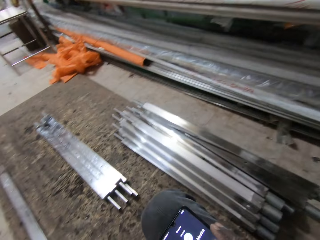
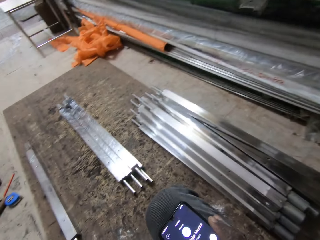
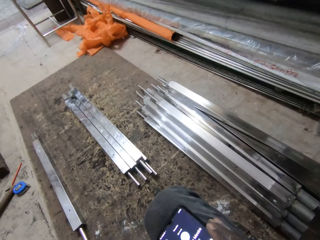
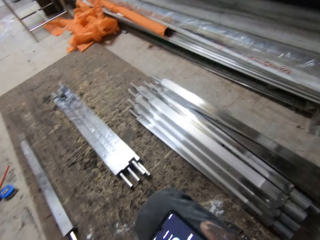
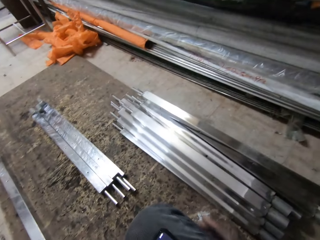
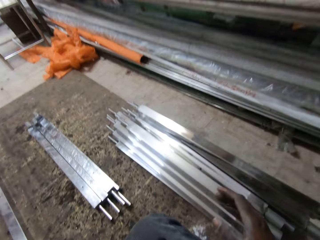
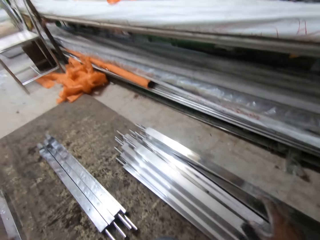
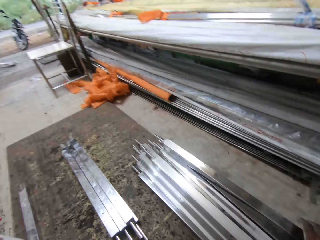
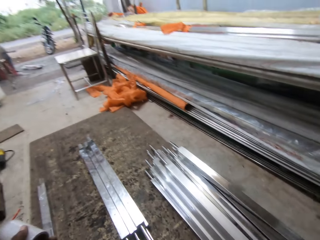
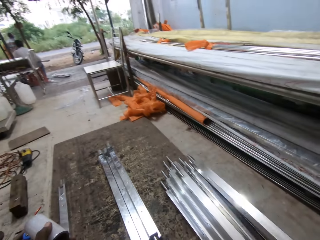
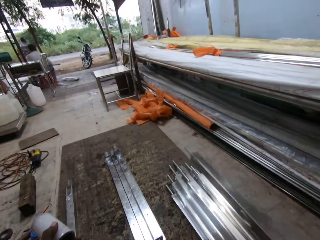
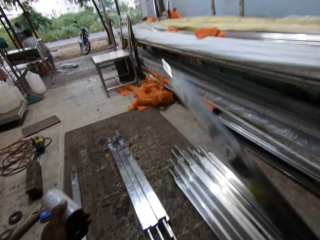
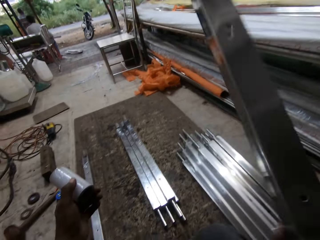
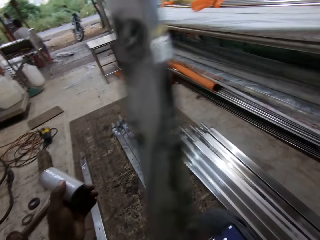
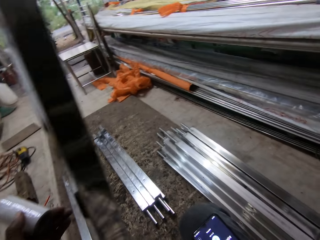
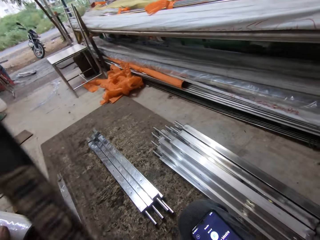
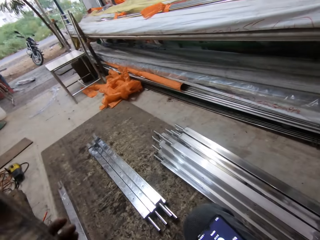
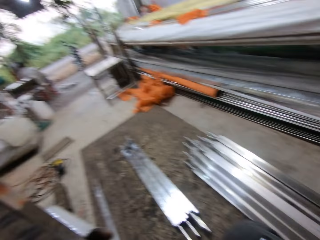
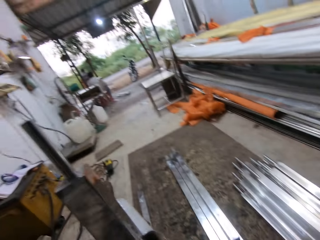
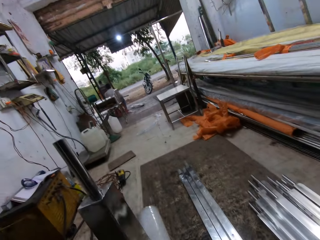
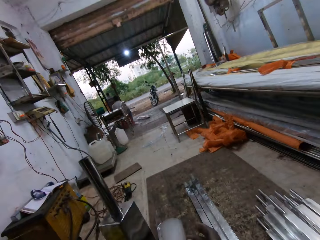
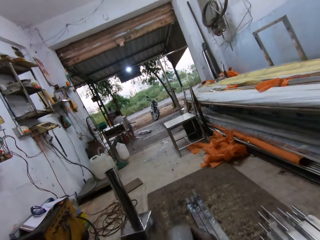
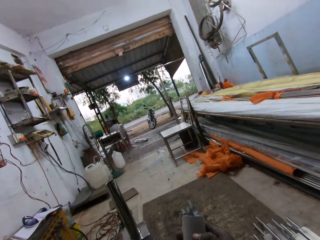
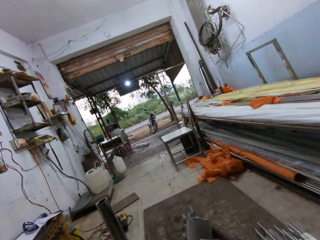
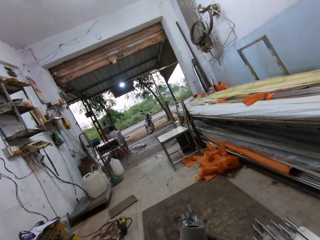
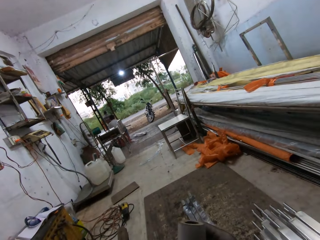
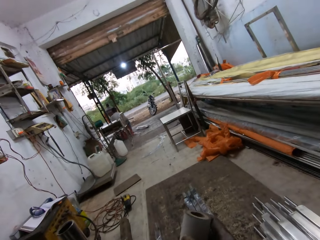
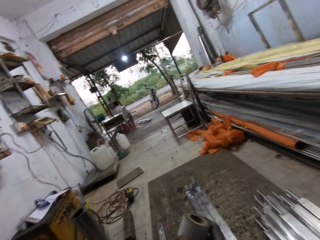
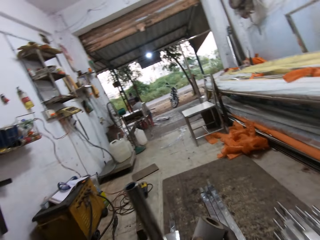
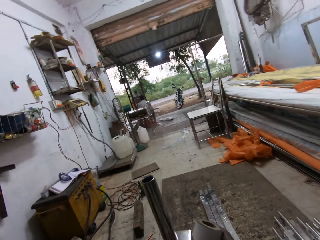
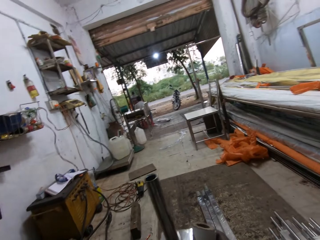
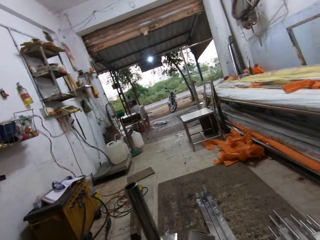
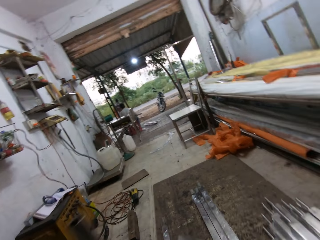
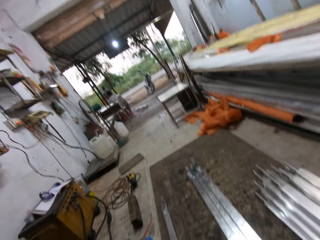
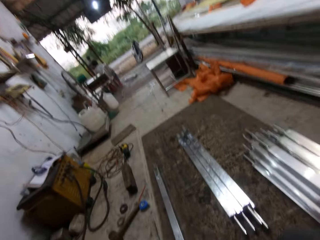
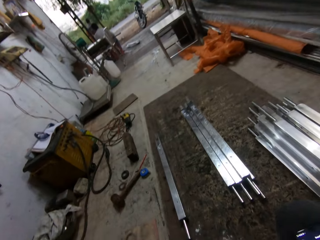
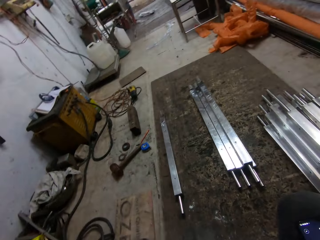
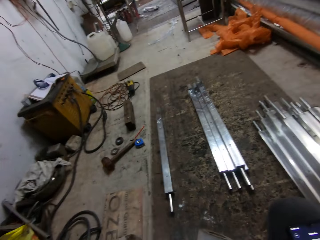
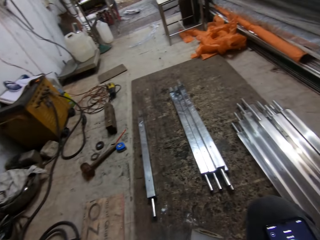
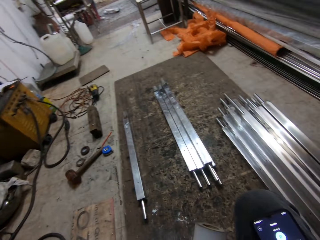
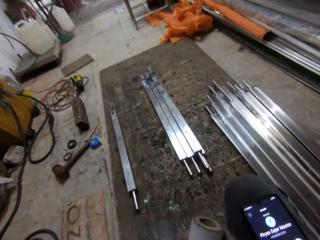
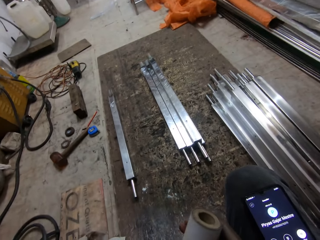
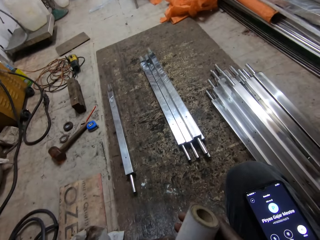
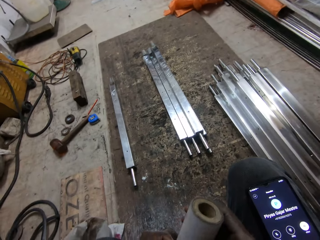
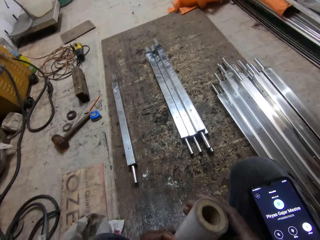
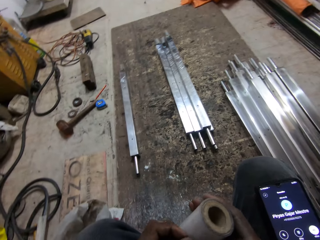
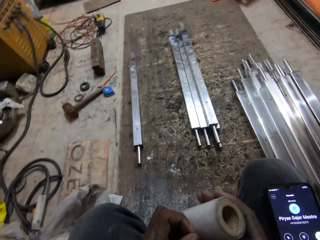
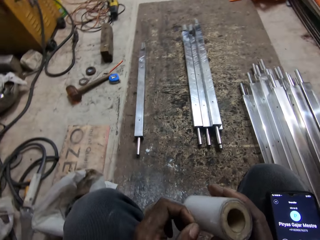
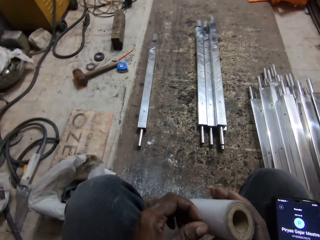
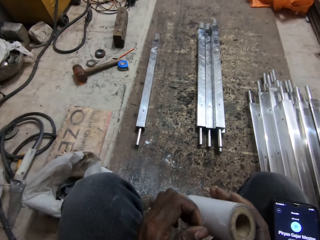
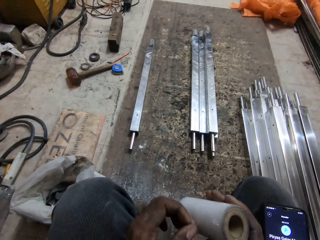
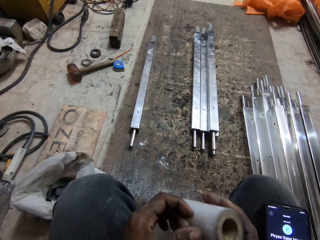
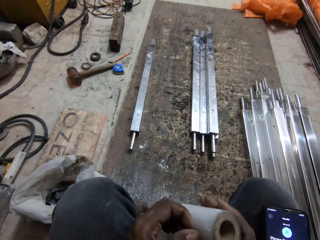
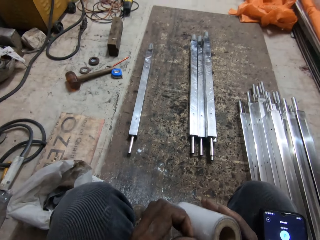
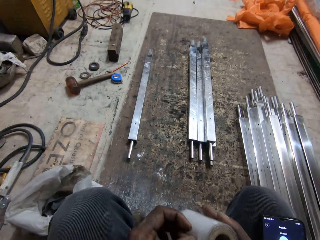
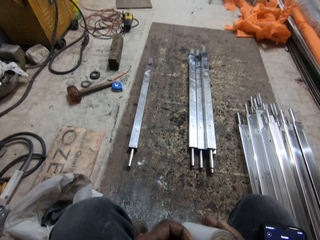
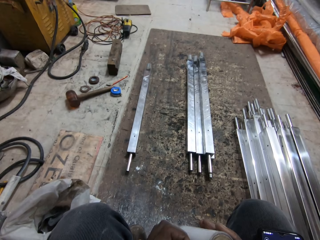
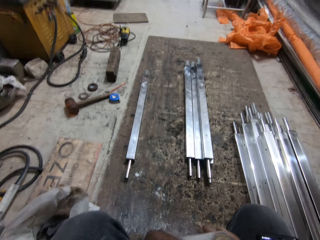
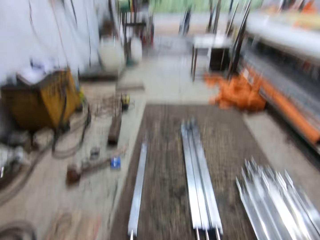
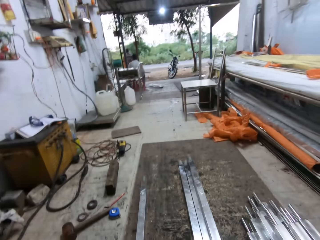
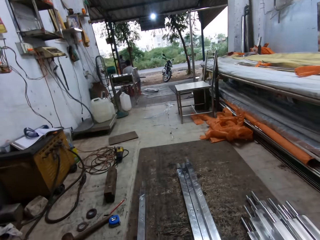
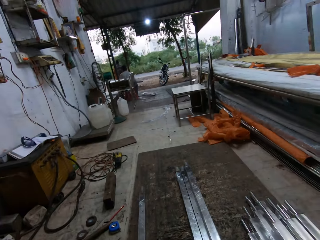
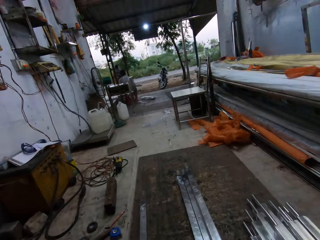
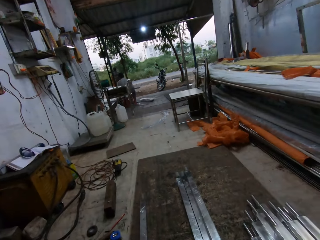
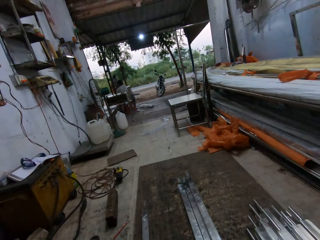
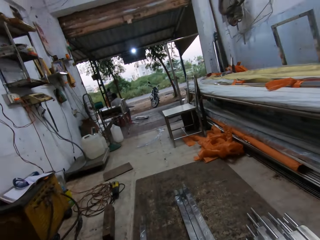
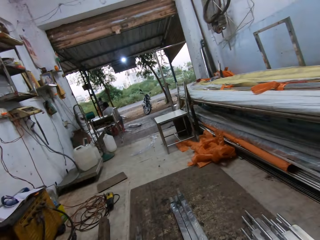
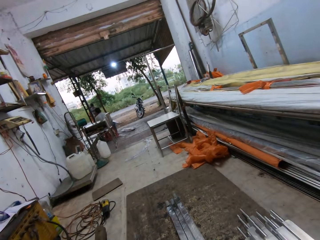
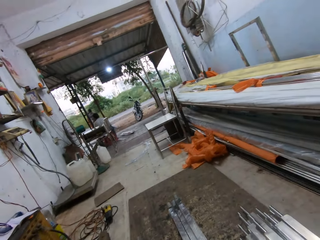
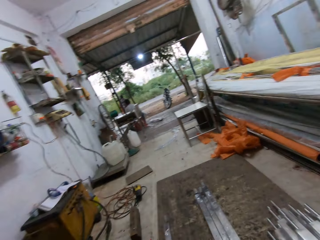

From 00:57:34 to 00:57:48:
The camera wearer picks a metal rod from the ground with his left hand. He operates the phone with his right hand. He places the phone in his right hand on his lap. He peels the tape with his left hand. He wraps the metal rod in his left hand with the masking tape in his right hand. He pulls the cellophane wrap.

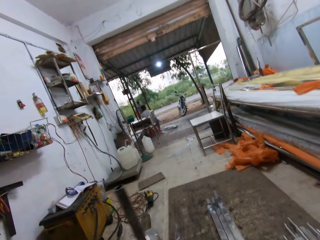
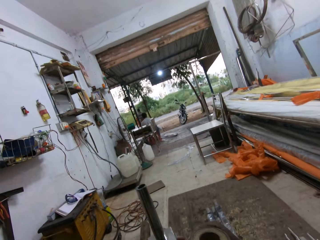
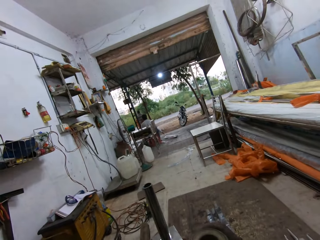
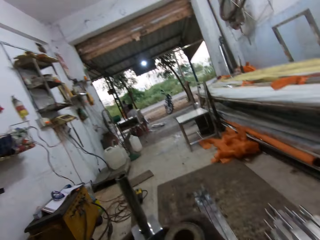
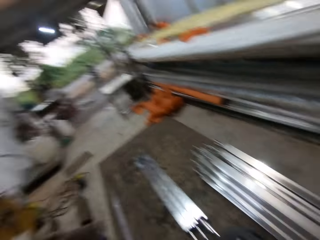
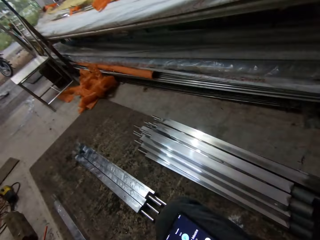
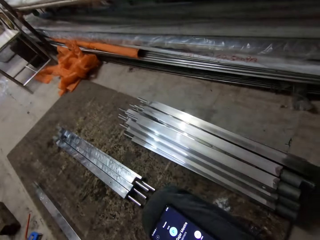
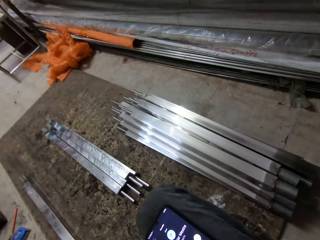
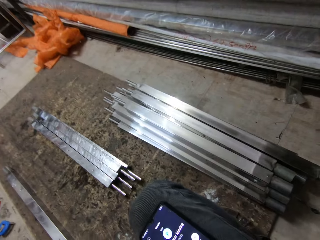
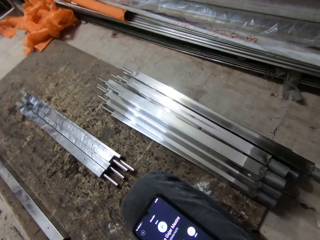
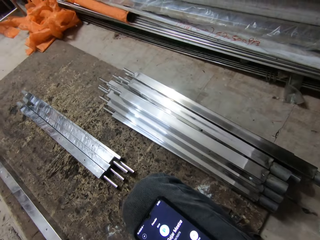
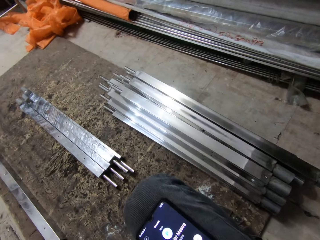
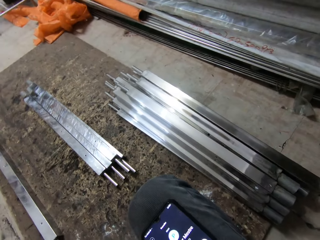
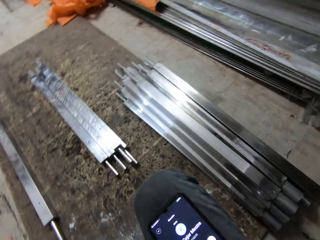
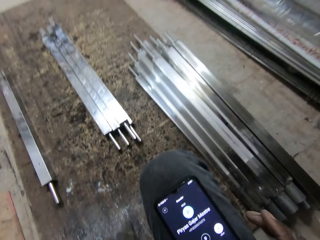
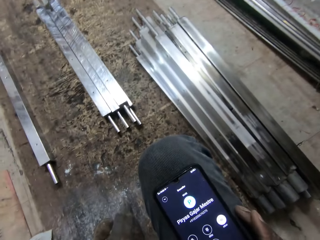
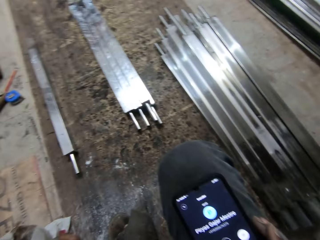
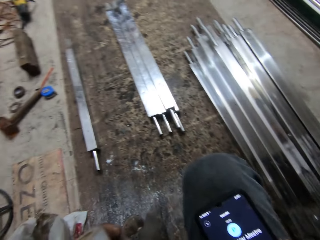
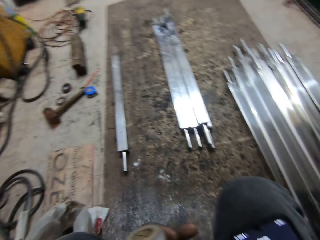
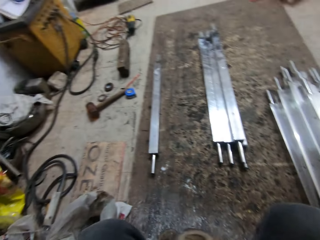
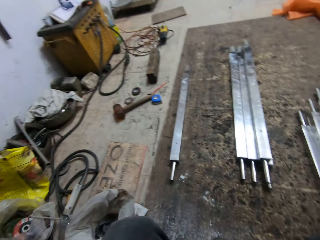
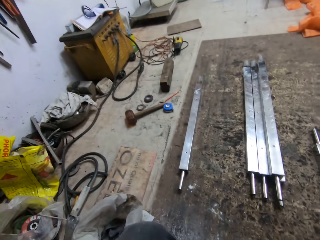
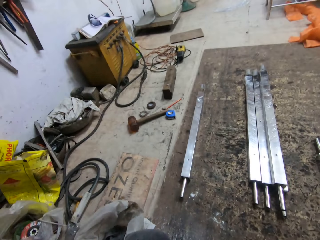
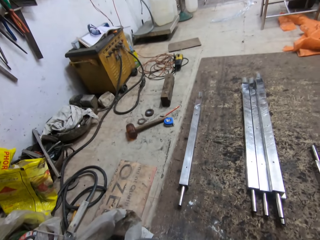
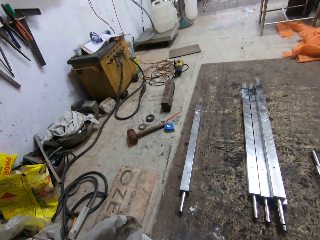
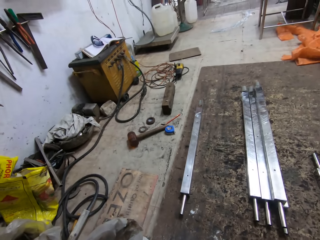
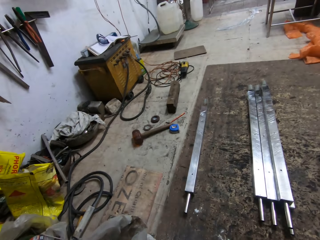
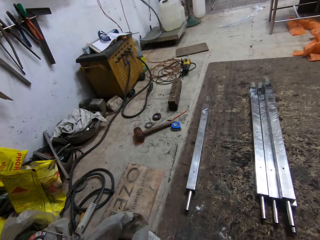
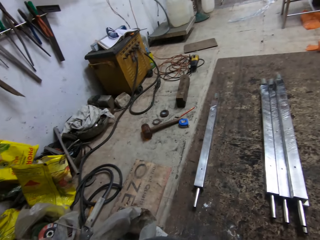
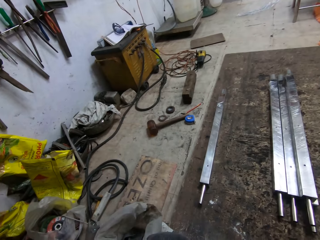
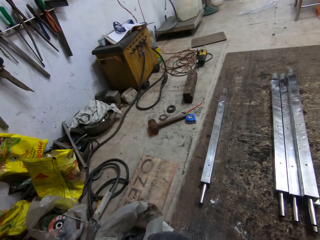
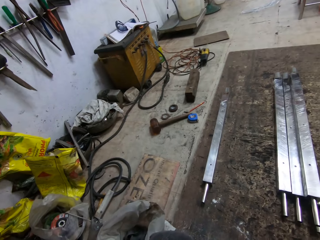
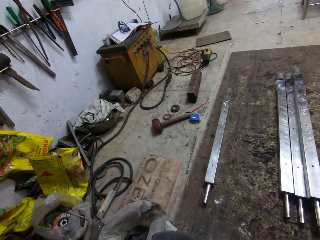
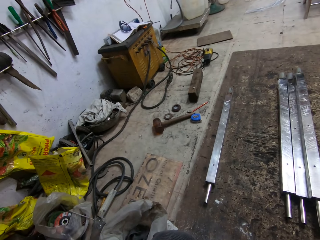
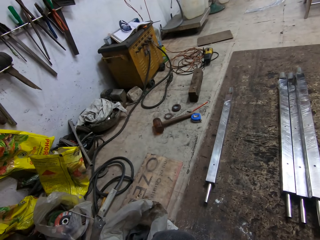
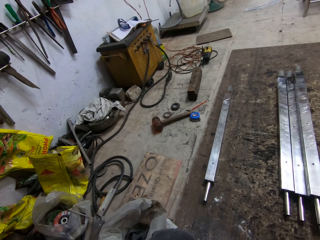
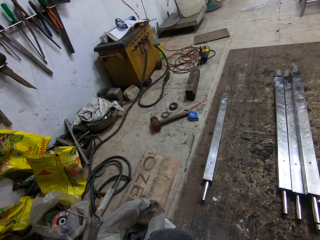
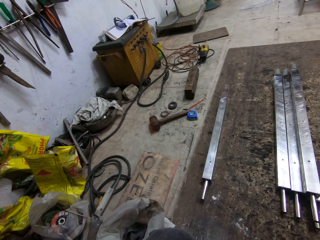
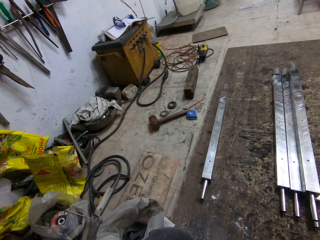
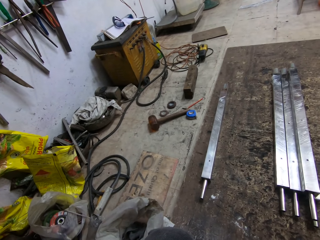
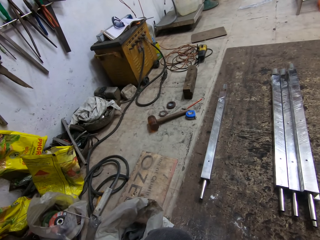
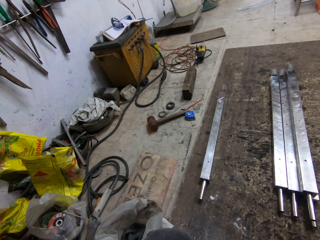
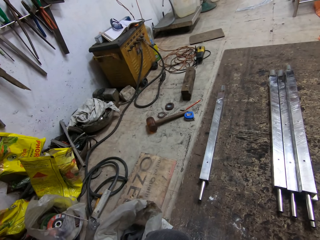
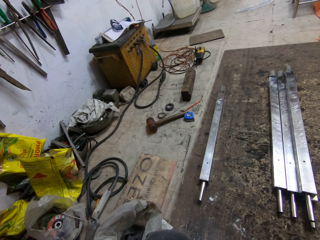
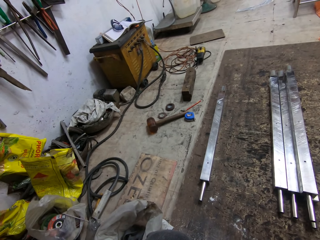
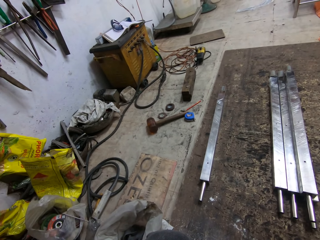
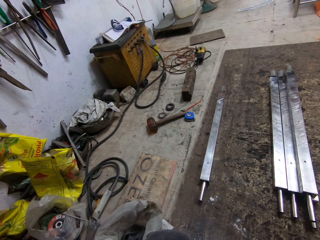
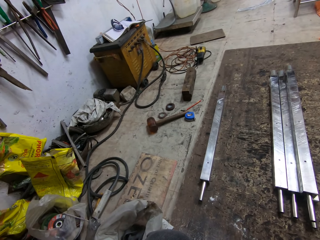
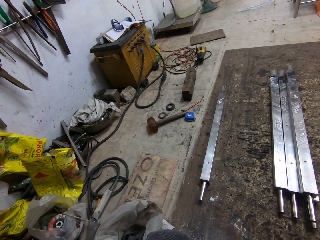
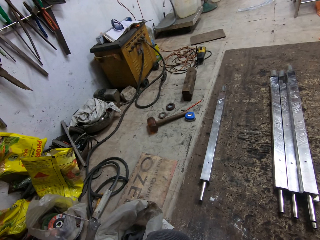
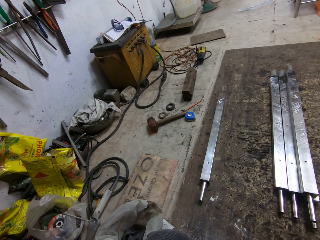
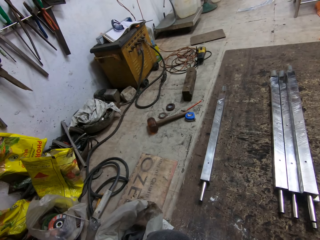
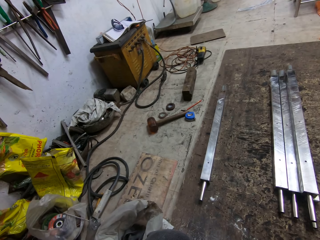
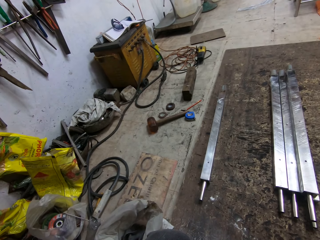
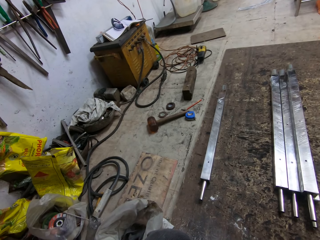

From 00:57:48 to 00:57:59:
The camera wearer makes a call with the phone on his lap. He speaks. He touches the phone with his right hand. A person speaks. The camera wearer speaks. The person speaks.
